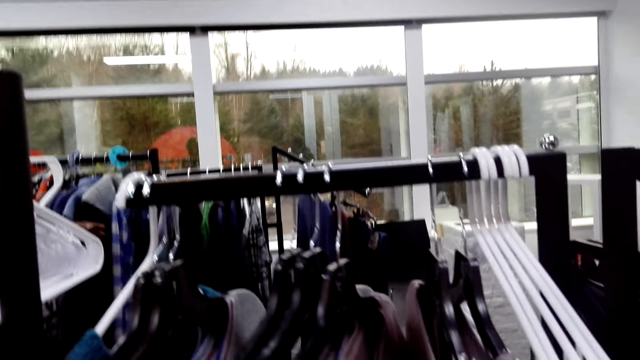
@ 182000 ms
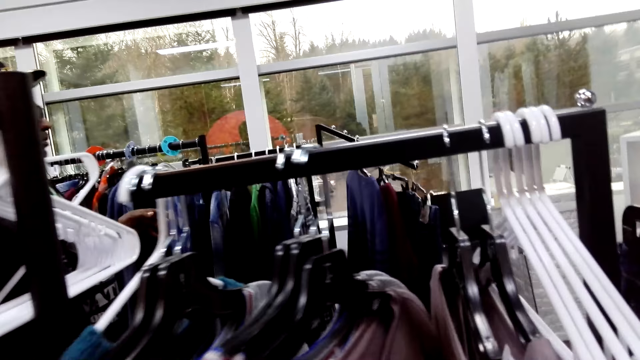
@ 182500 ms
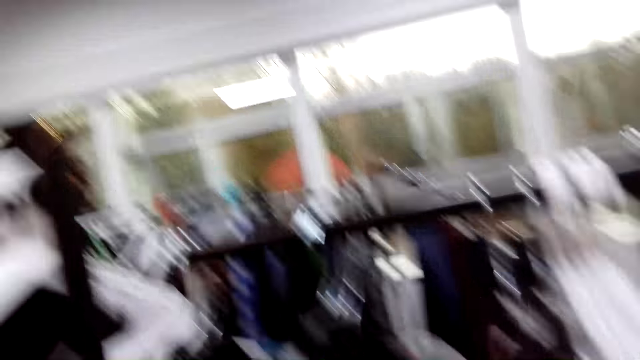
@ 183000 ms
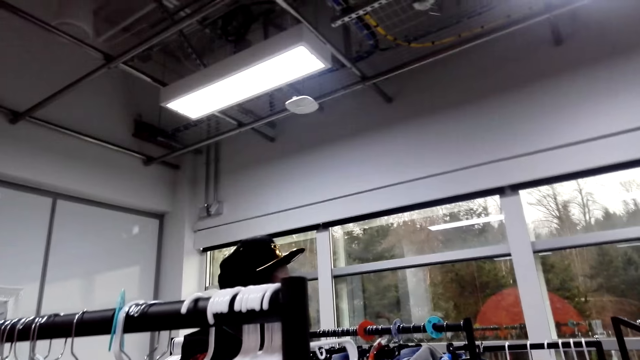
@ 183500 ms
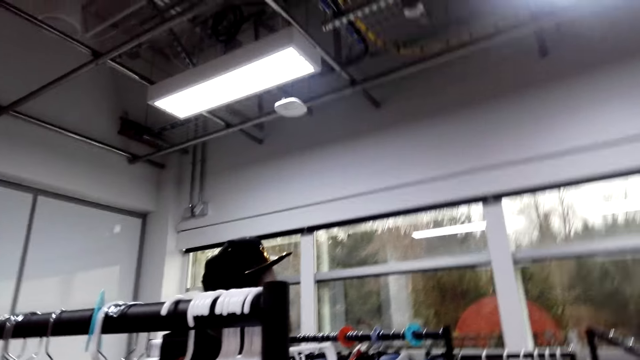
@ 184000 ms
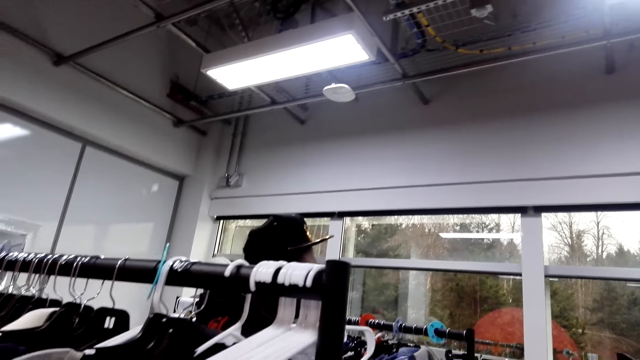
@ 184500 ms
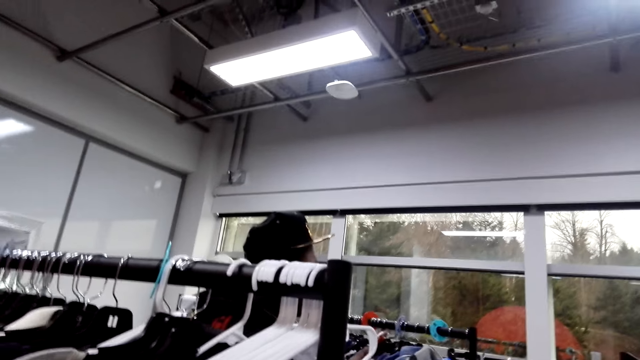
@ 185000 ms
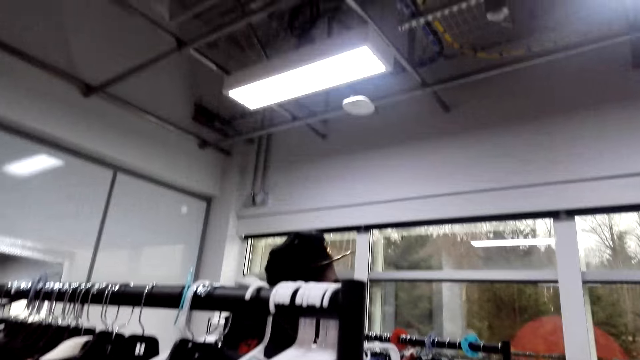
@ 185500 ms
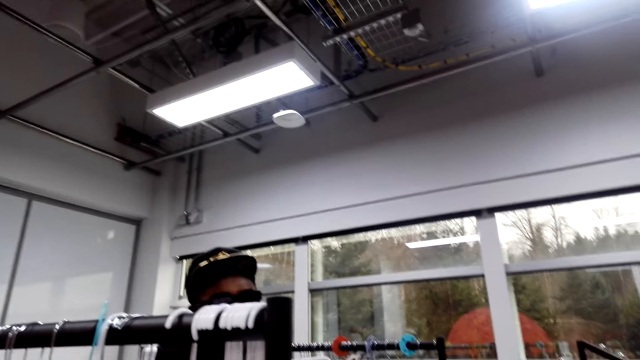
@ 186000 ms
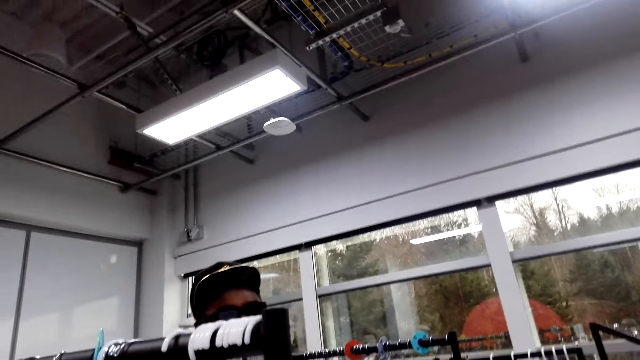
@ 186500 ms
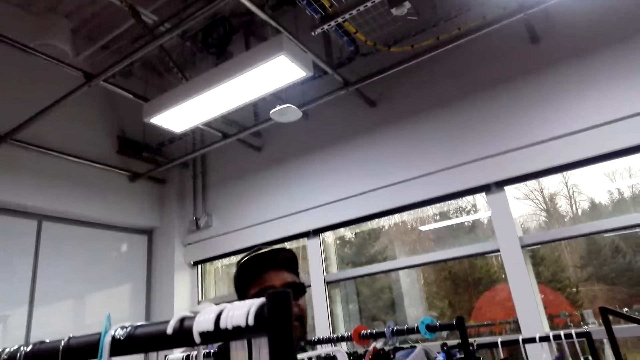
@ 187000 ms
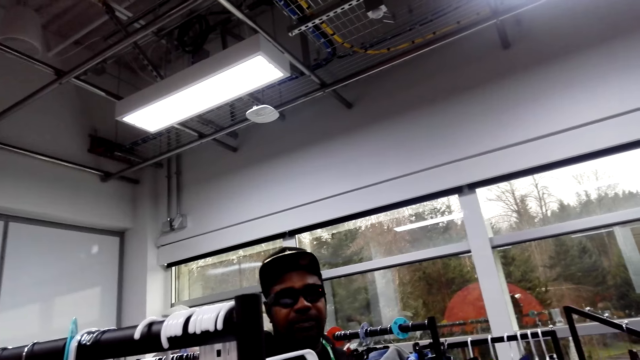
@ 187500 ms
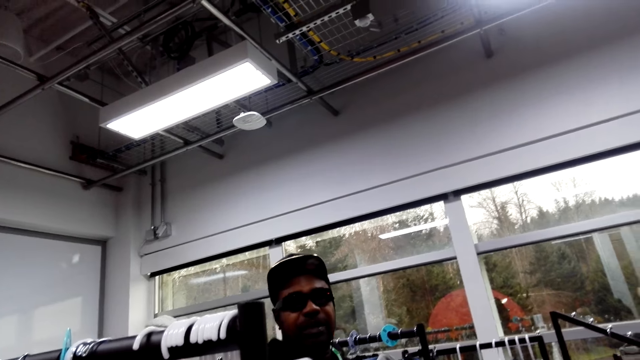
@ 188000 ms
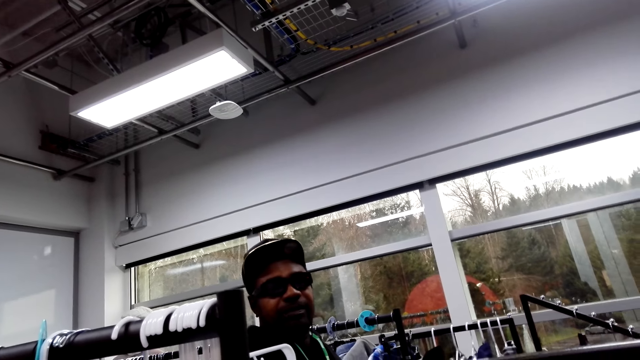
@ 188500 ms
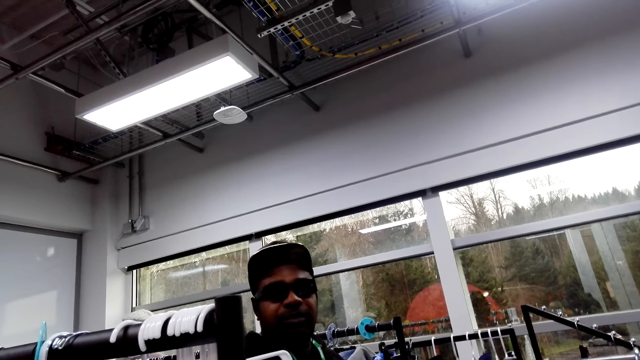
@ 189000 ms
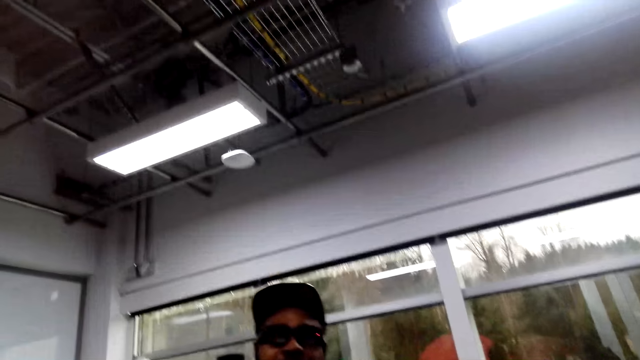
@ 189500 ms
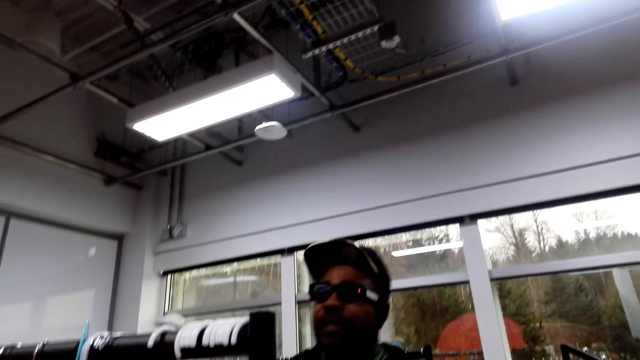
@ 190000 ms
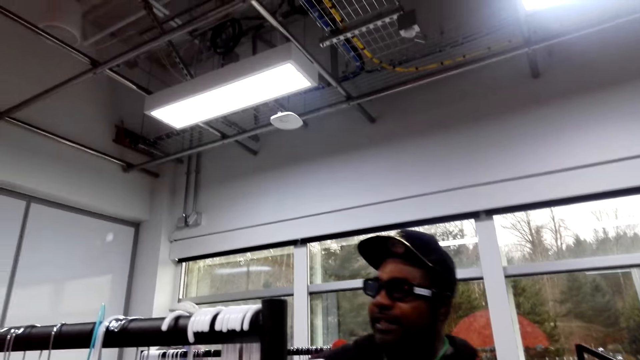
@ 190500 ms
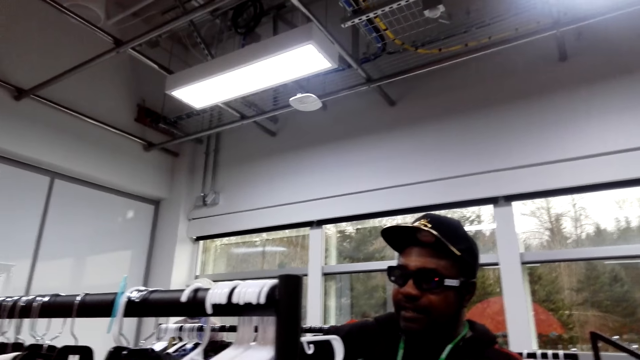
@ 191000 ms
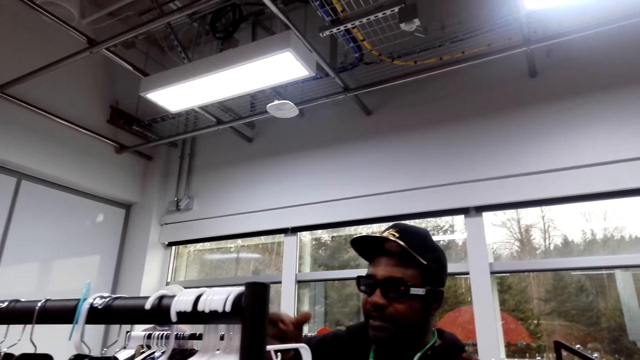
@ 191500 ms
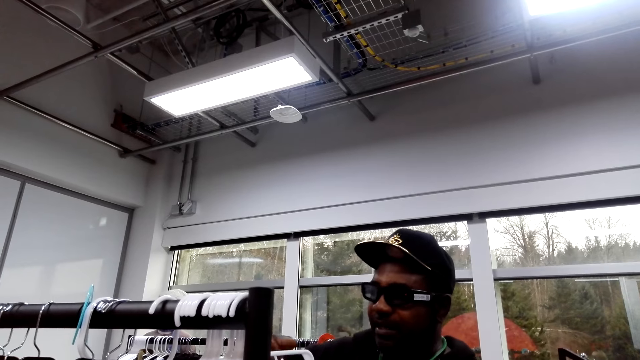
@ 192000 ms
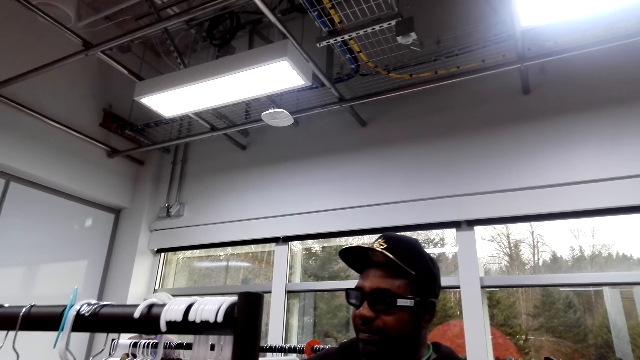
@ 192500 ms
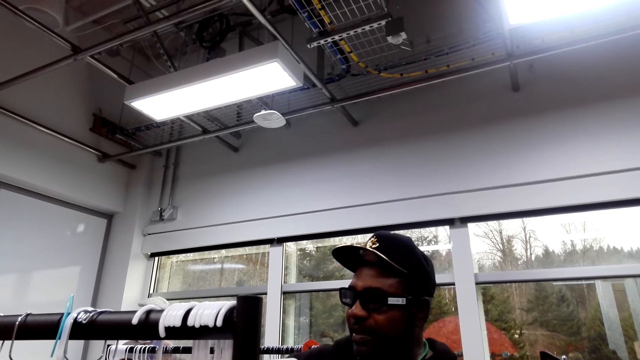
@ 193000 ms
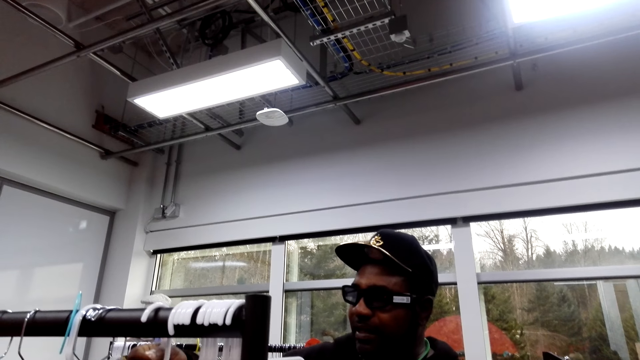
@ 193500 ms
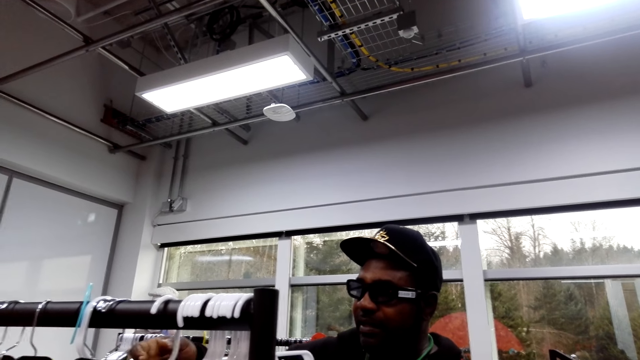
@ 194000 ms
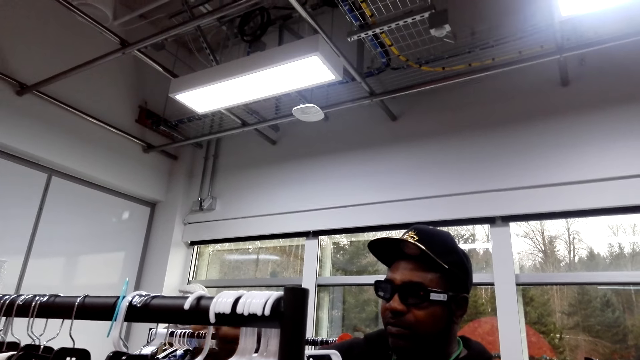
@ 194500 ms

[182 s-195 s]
A man removes his hand from the shirt rack. He makes a step and counts the number of clothes on the clothes rack. The man moves his hands. The camera wearer converses with the man.

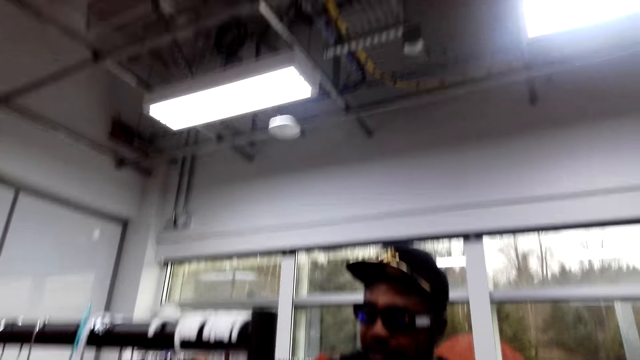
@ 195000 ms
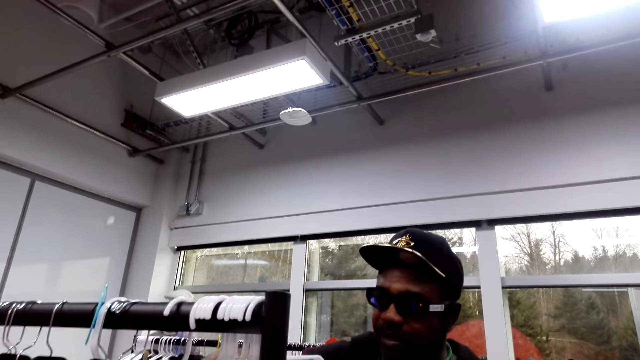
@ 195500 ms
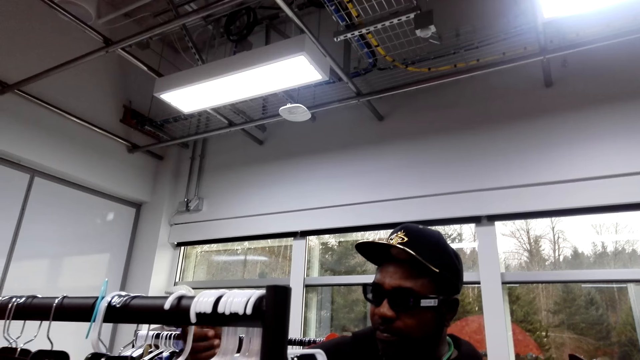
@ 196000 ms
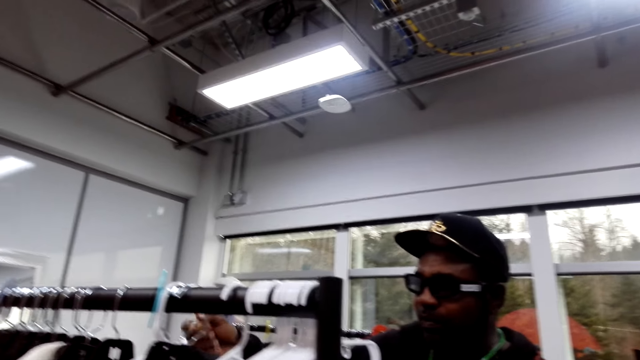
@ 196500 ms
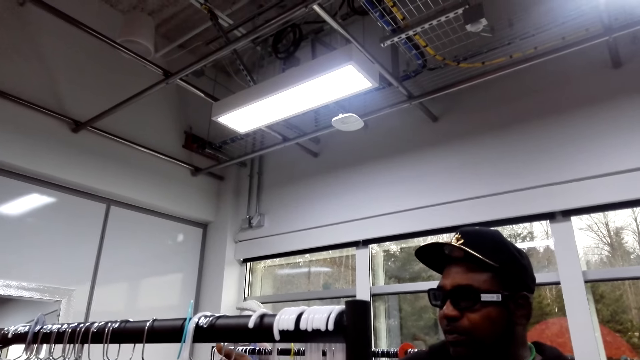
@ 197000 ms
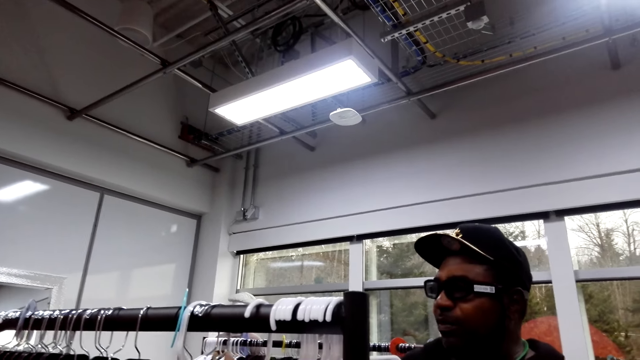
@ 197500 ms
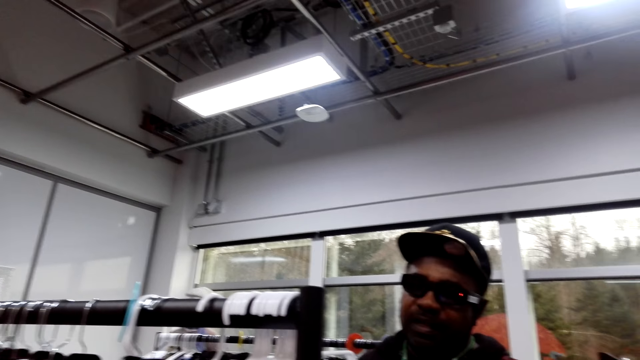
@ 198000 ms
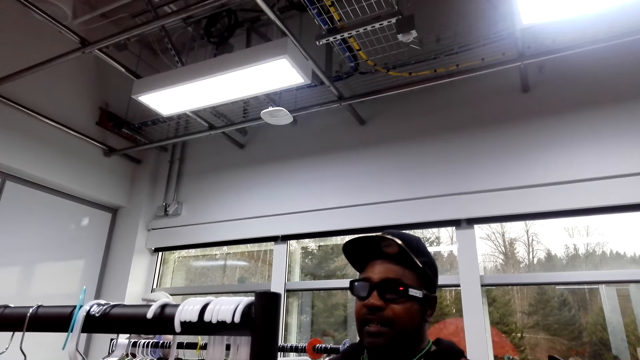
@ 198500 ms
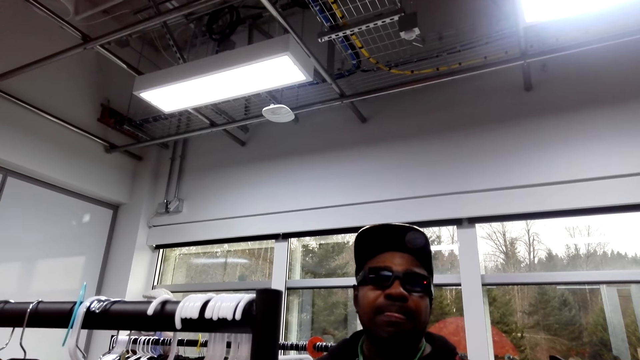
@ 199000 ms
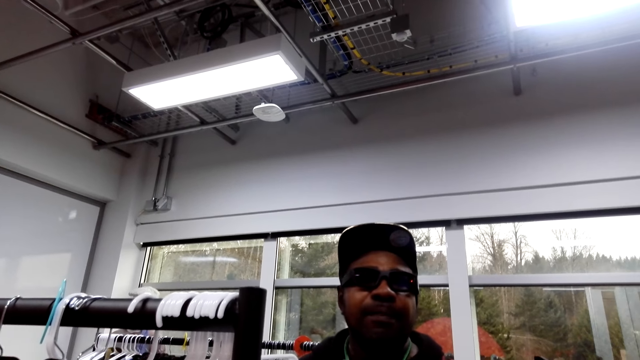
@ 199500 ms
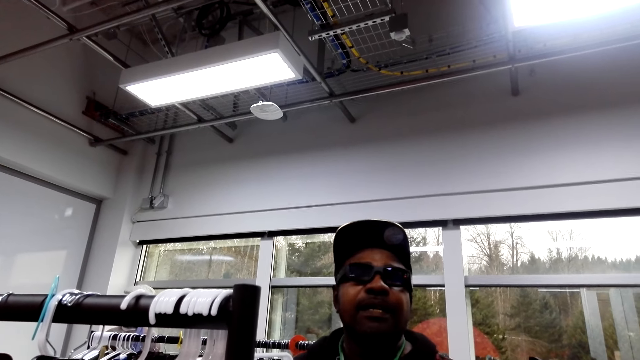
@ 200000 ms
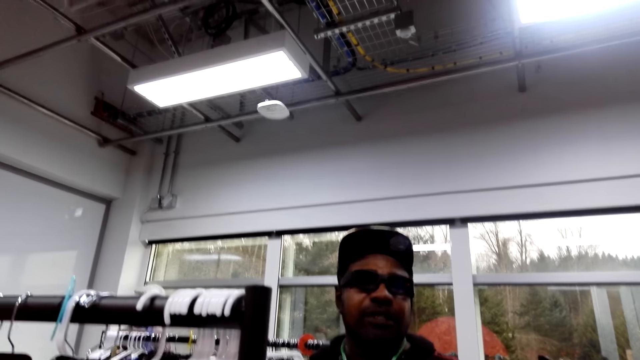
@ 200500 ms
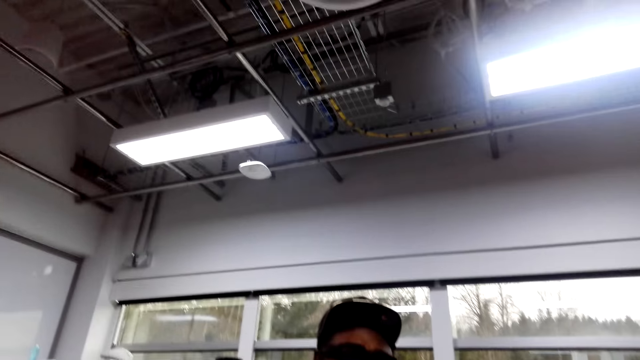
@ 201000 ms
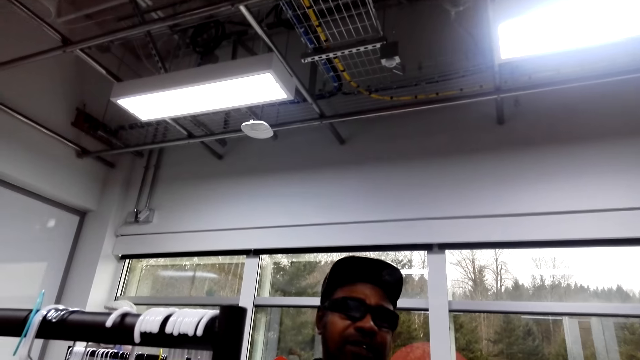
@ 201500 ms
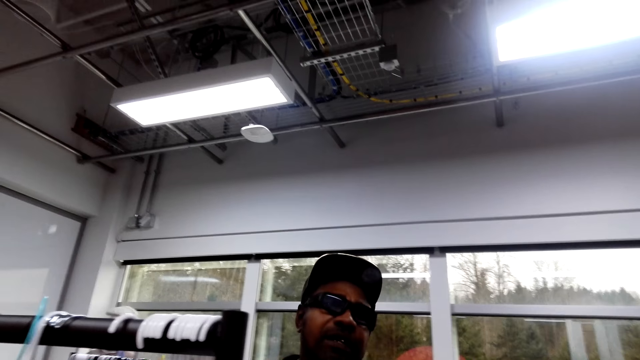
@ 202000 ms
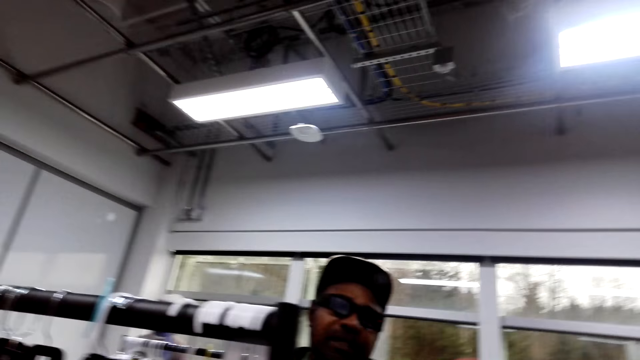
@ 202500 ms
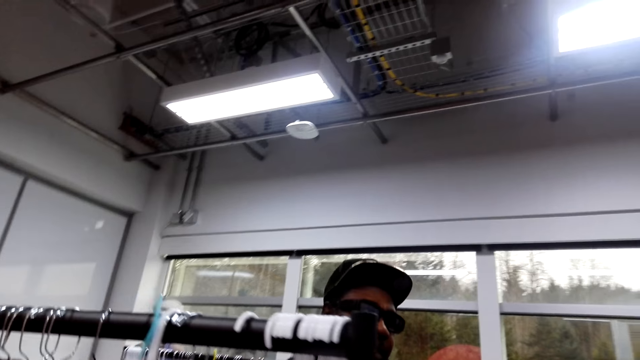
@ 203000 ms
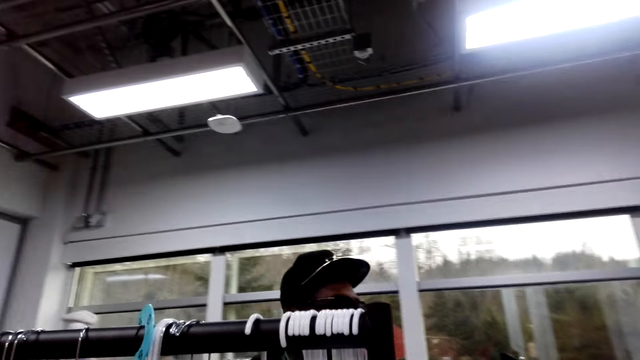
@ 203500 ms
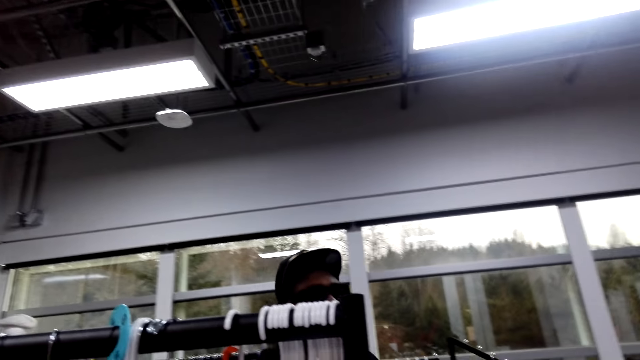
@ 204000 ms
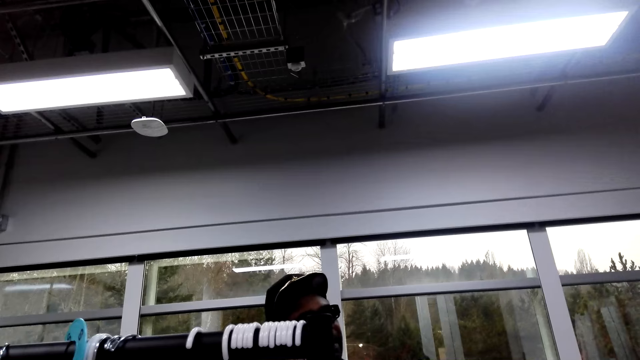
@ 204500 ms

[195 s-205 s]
A man converses with a woman.
